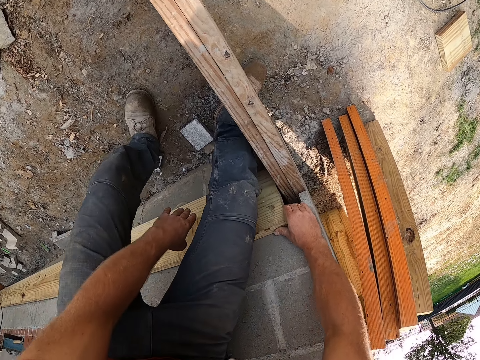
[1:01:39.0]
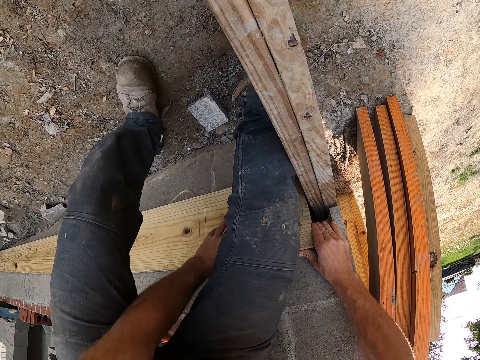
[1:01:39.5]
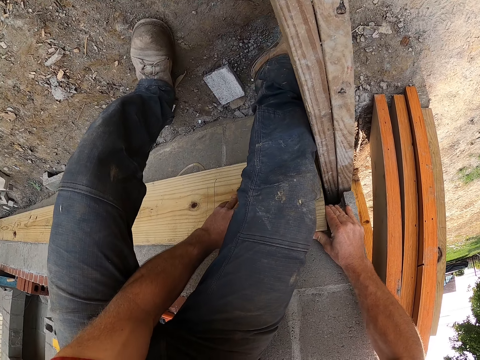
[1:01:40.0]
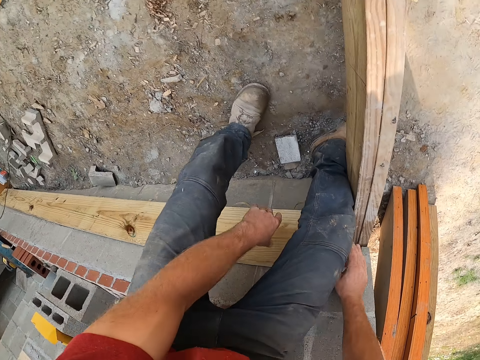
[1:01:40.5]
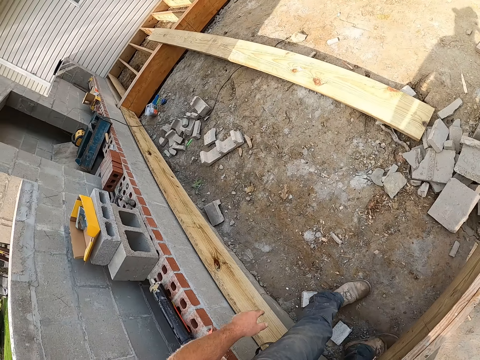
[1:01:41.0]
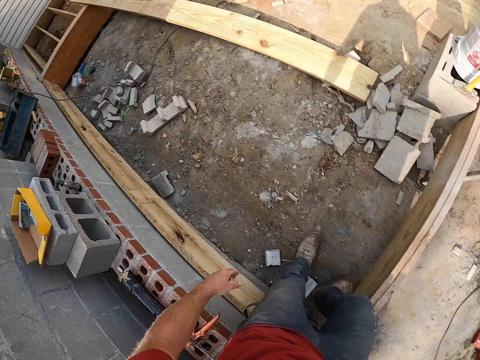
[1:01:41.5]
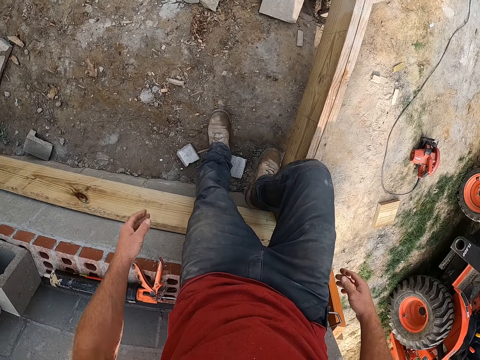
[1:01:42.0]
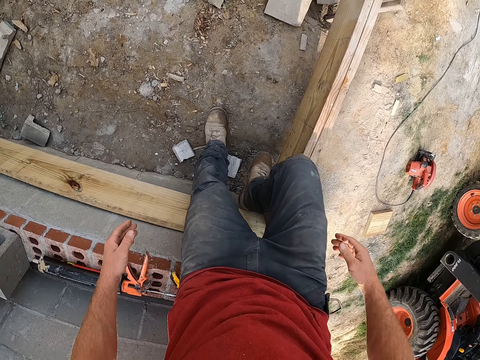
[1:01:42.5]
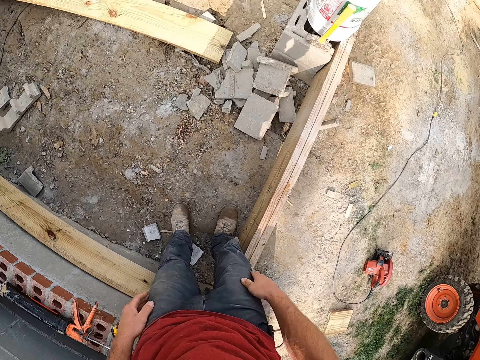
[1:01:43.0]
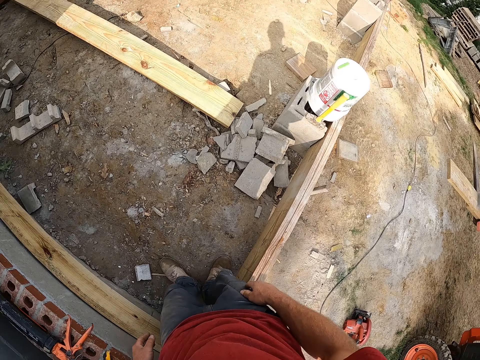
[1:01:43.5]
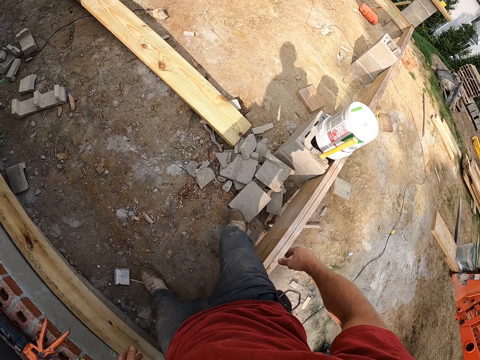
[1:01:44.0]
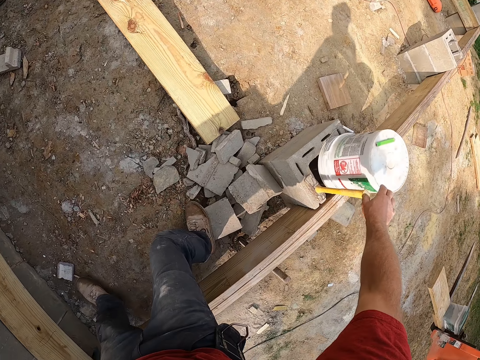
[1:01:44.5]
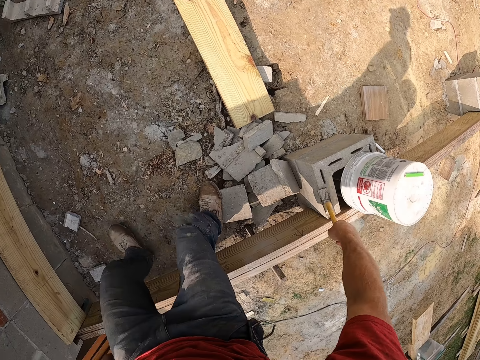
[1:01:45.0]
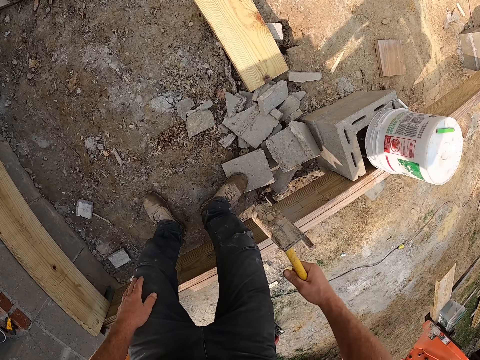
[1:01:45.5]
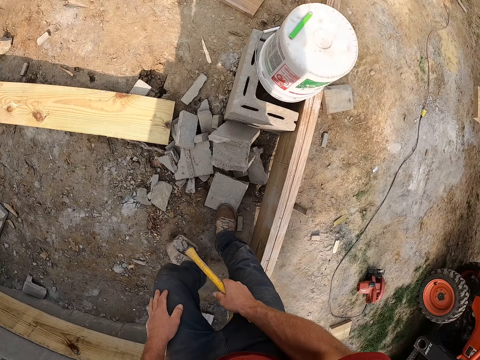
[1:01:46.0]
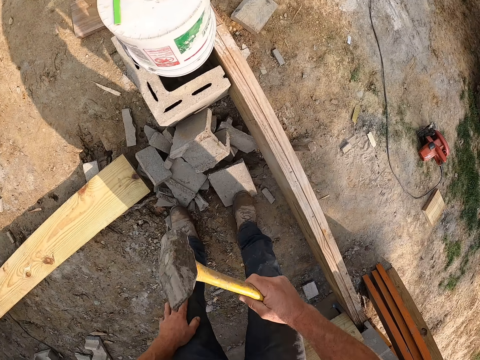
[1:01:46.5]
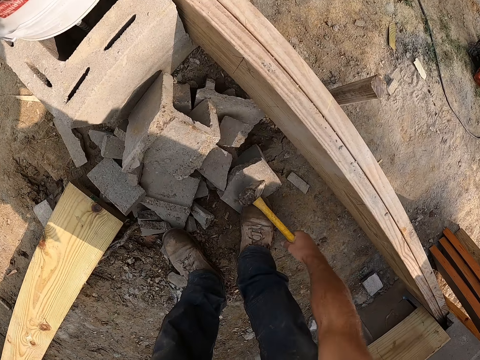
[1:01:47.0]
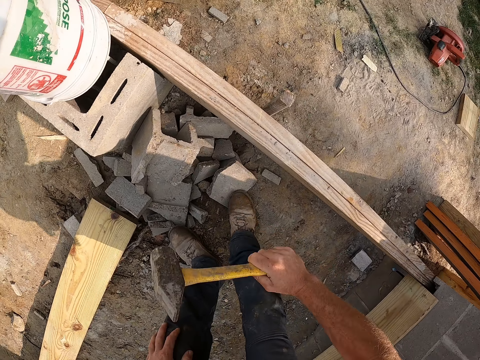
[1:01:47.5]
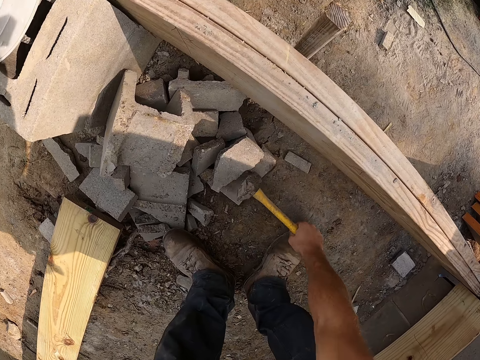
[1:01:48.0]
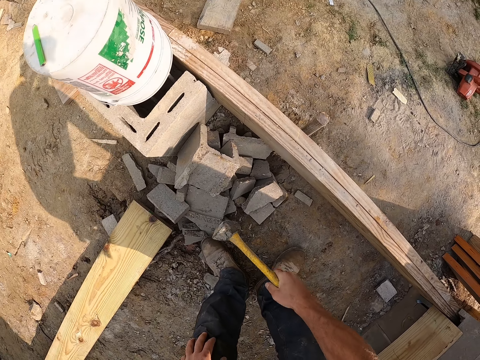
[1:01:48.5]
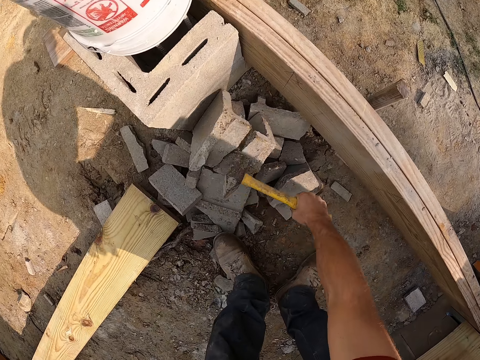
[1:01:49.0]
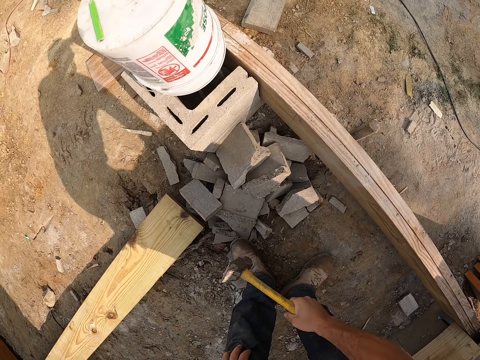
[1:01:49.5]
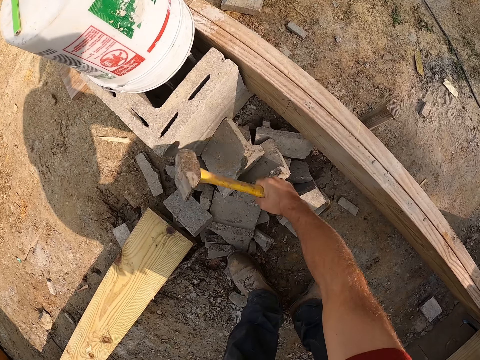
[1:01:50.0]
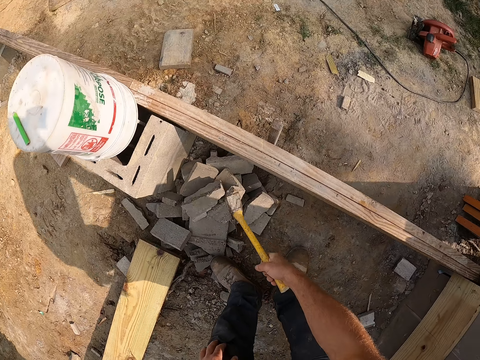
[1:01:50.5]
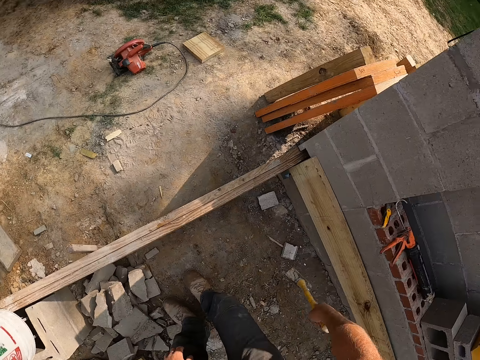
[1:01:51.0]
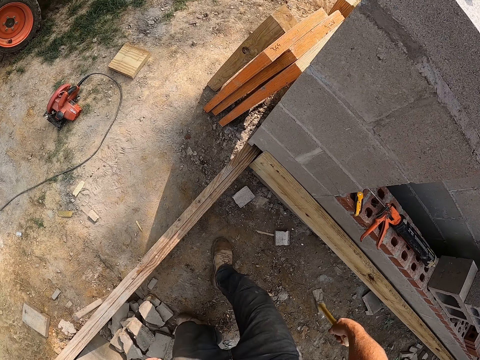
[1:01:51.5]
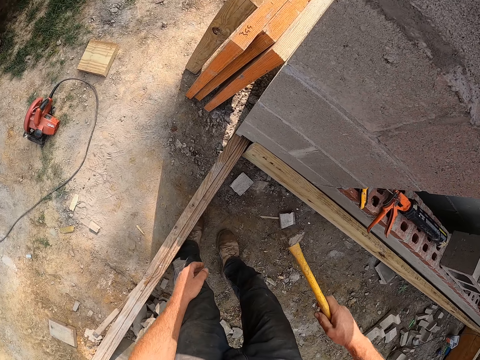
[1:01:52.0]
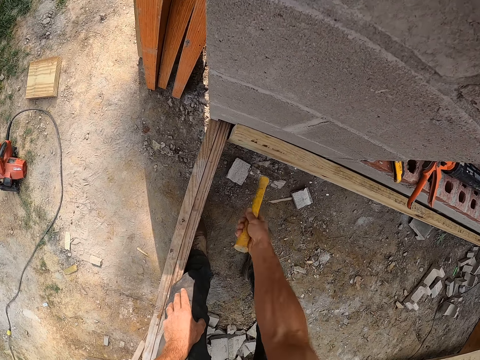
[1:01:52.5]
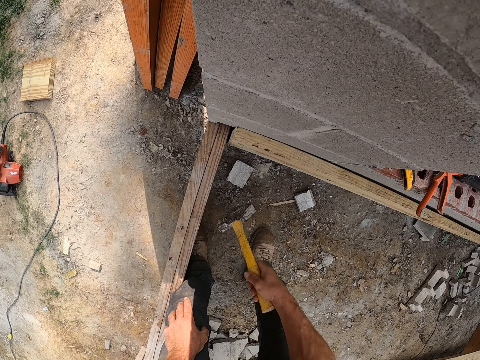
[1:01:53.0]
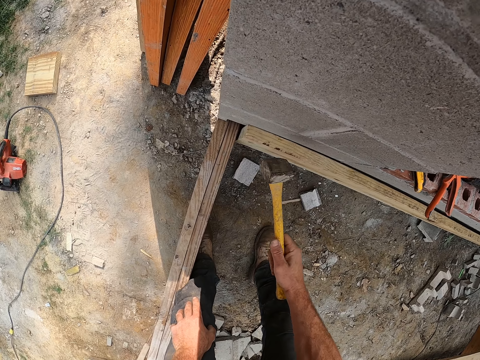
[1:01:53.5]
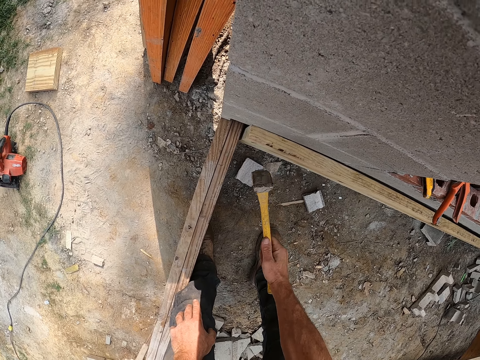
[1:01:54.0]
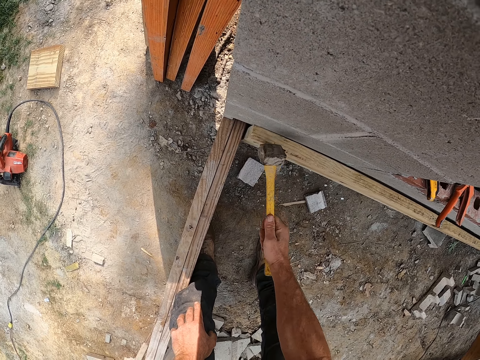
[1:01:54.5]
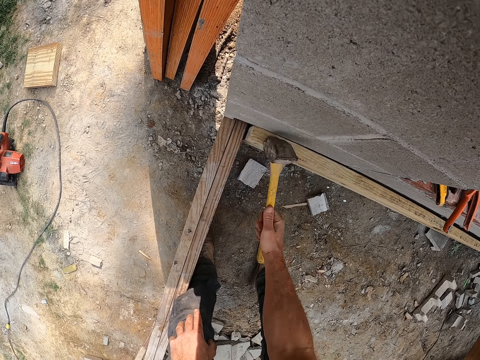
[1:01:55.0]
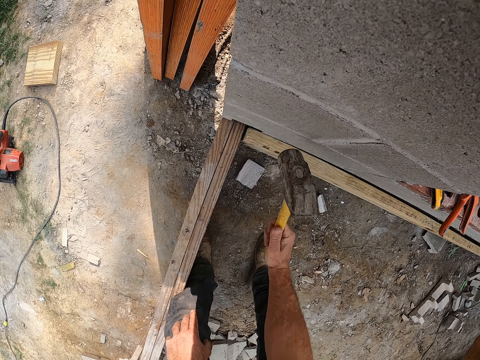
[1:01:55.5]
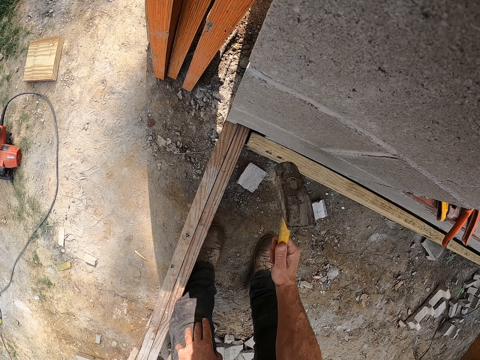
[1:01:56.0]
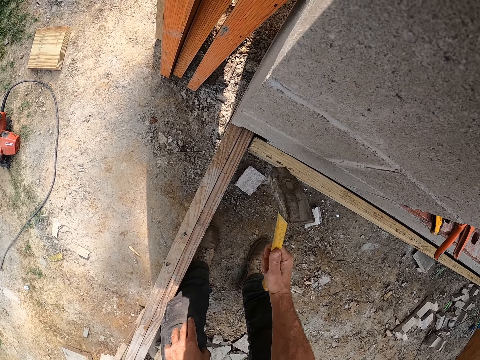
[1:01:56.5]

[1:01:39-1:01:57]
The camera wearer kicks the plank with his right leg. He holds his pant. He reaches for a mallet hammer and picks up the mallet hammer. He hits a couple of bricks on the ground with the mallet. He holds his knee. He moves back towards the plank. He uses the mallet to wedge the plank firmly.

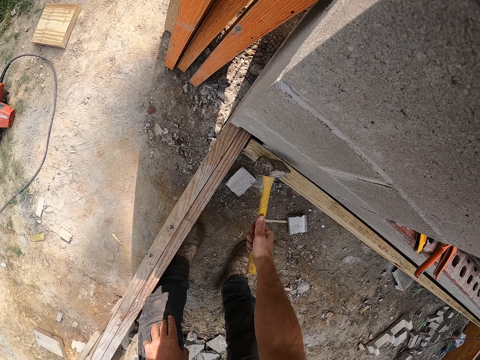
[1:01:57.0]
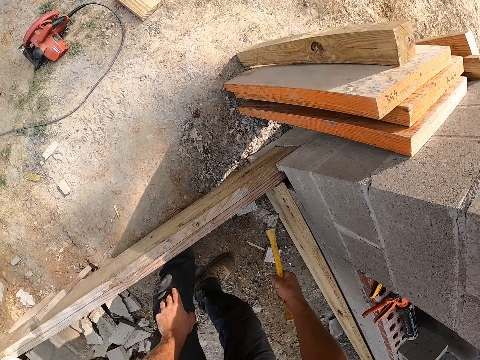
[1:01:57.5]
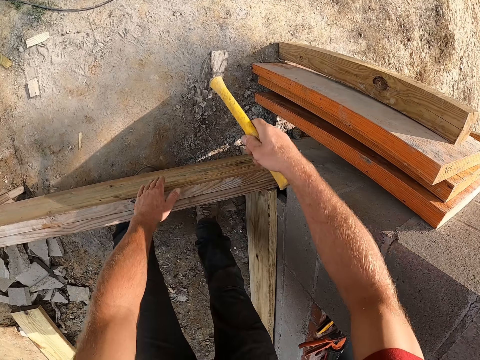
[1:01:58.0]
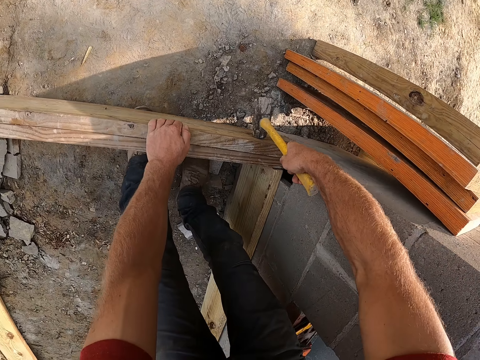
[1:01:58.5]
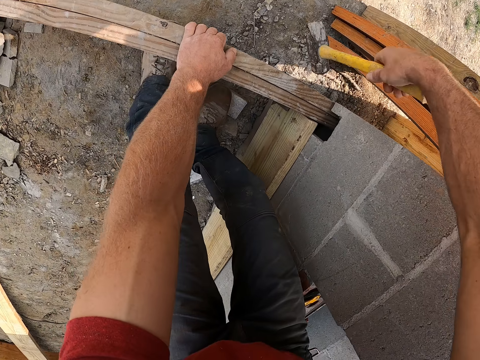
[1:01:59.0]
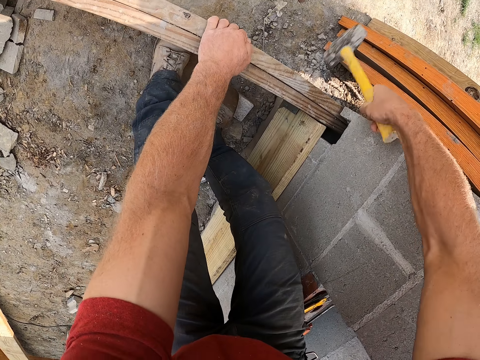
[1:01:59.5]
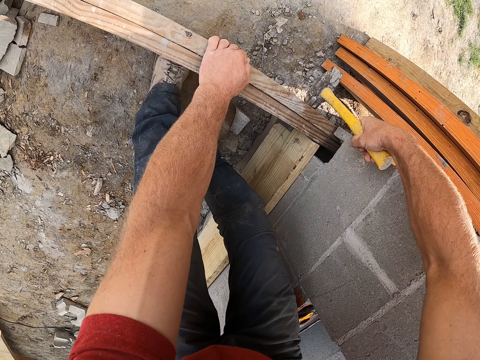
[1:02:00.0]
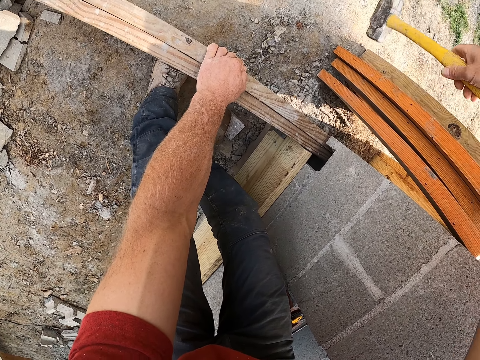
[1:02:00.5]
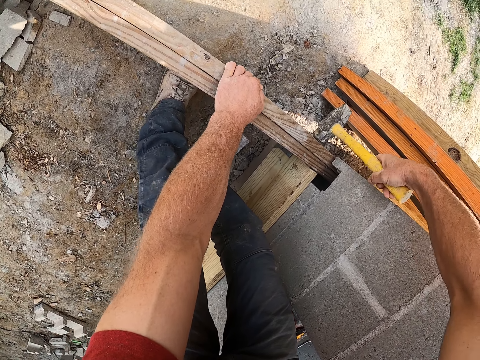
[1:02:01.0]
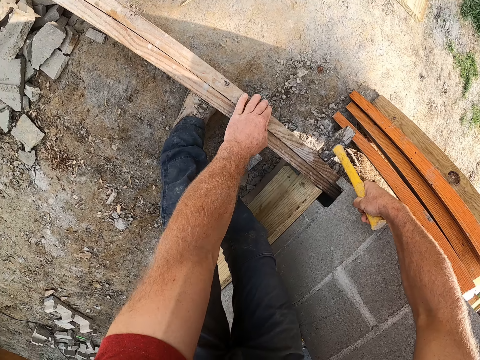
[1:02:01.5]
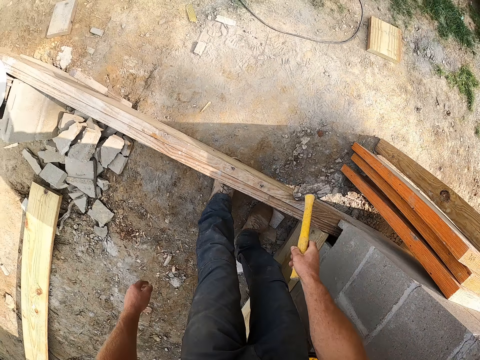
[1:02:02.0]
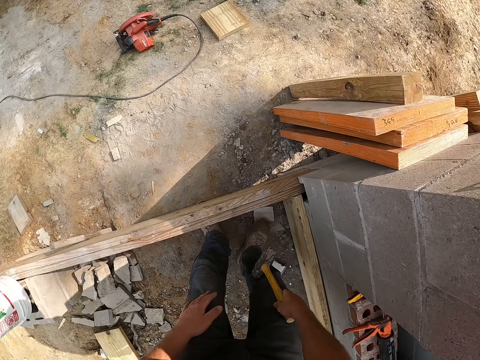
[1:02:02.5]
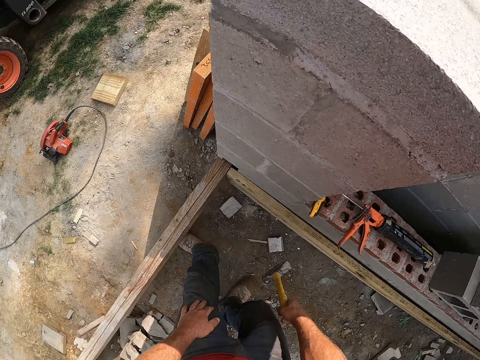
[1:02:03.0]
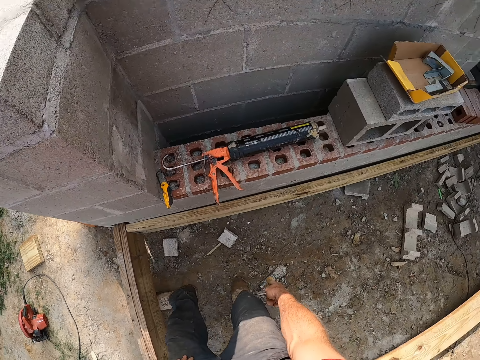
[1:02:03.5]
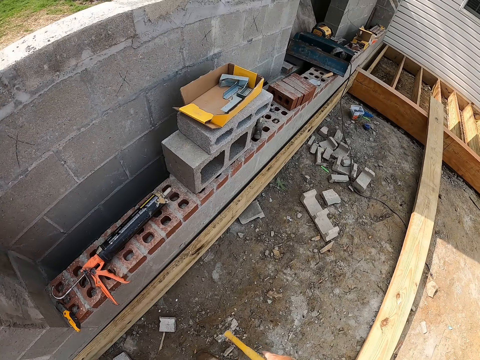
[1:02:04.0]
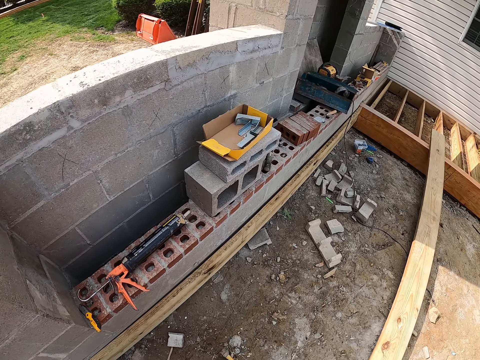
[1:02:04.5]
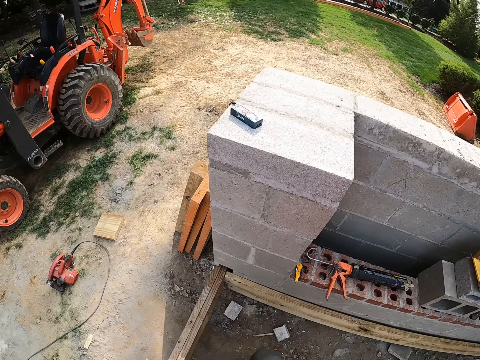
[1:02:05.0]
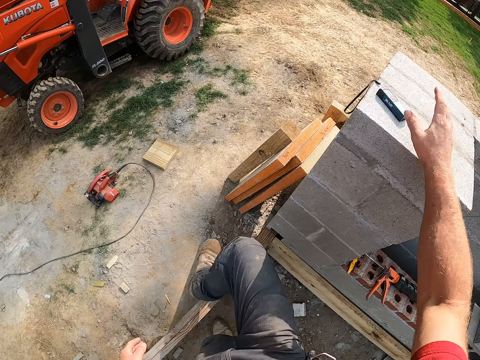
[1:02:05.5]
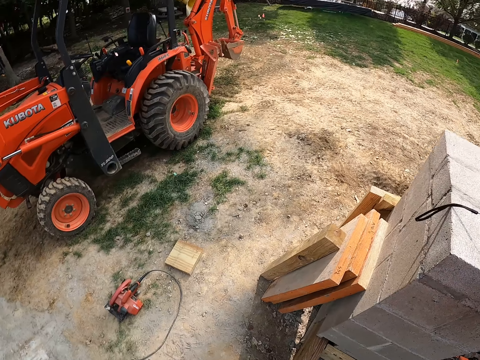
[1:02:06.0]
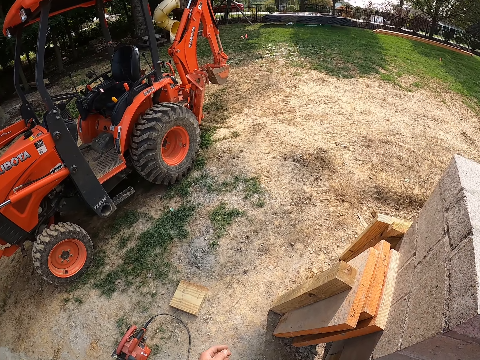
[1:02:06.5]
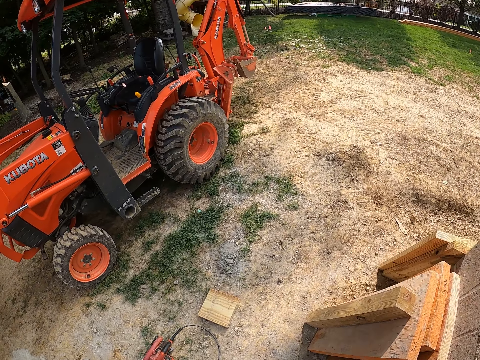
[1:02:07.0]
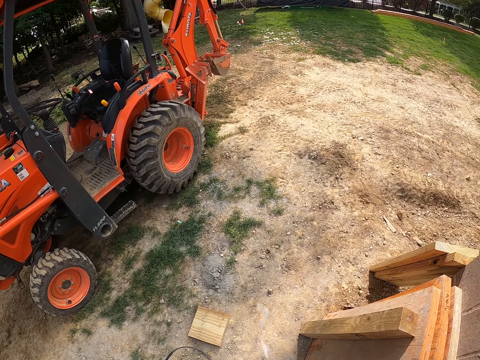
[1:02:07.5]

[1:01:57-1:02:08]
The camera wearer lifts the hammer from the timber. They look around the area. They carry a laser measure from the top of the wall. They go over a plank or timber. They look around the area.
